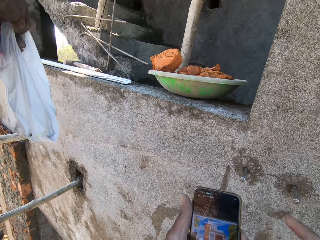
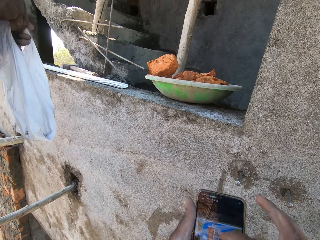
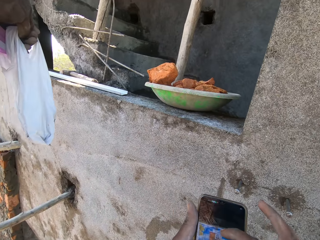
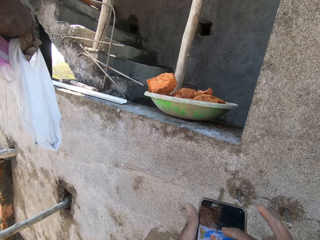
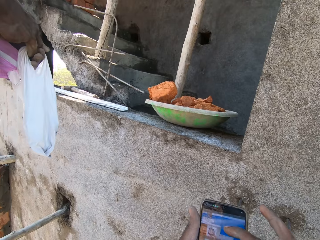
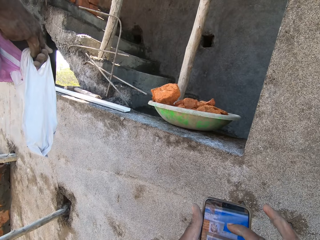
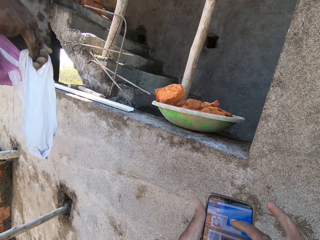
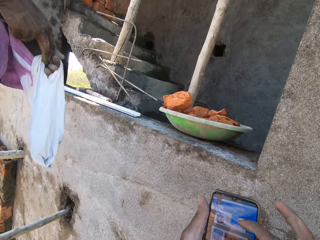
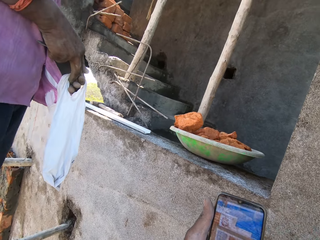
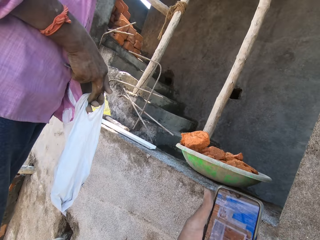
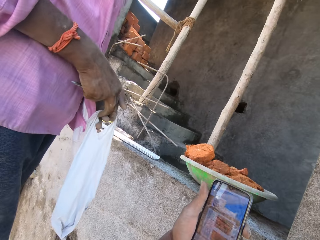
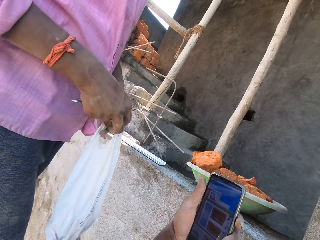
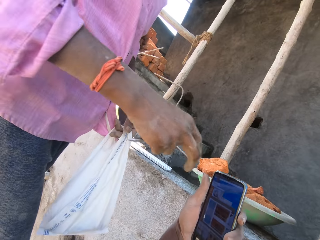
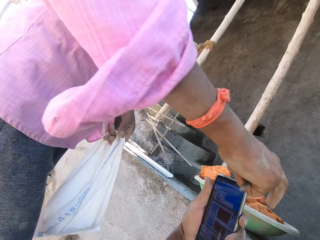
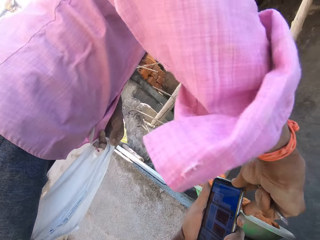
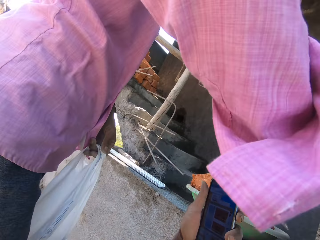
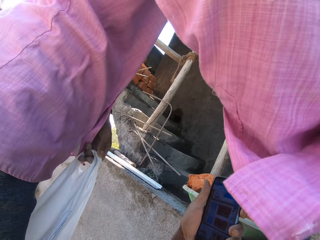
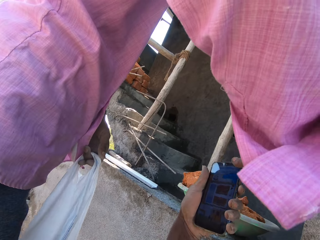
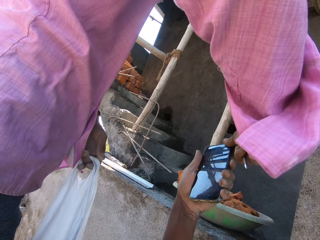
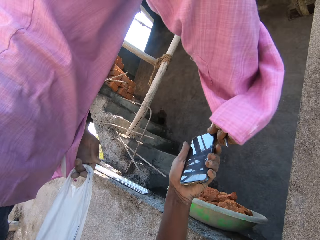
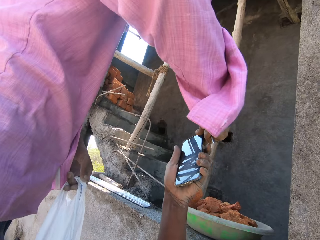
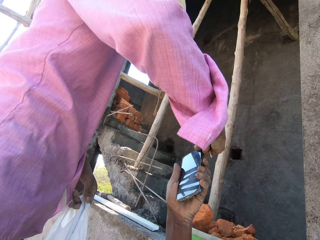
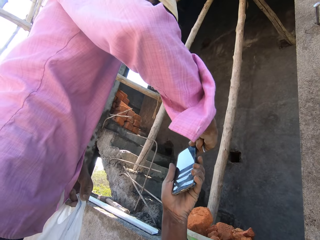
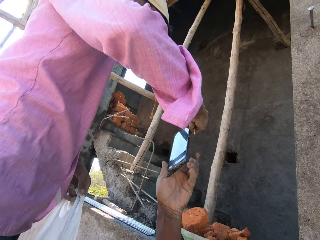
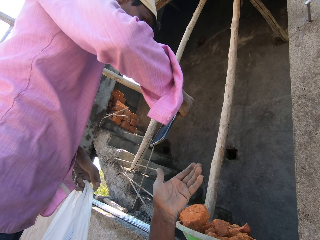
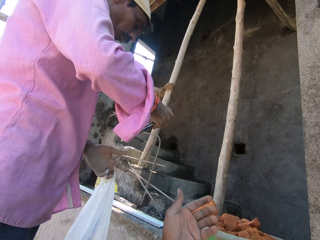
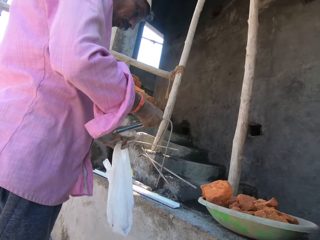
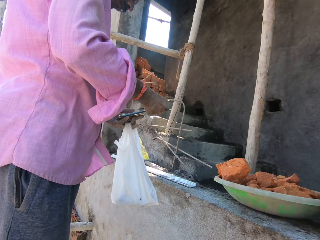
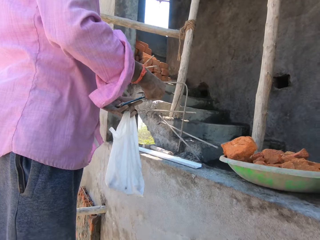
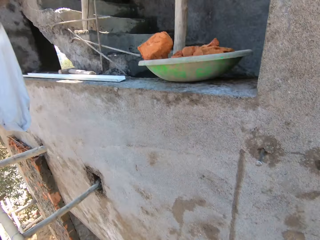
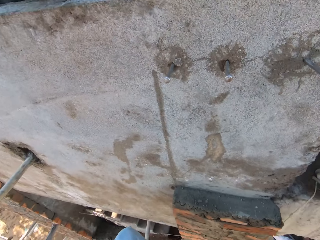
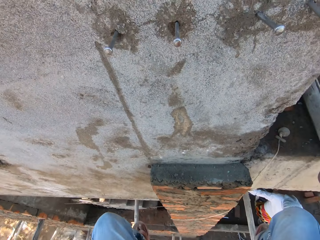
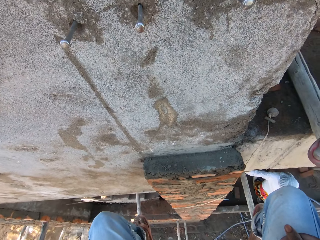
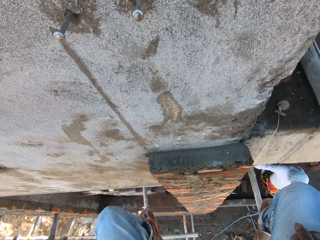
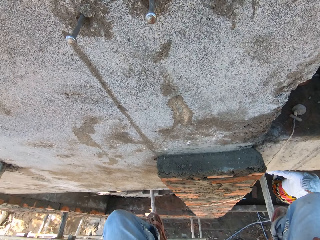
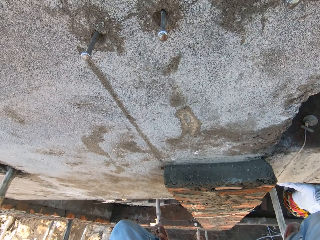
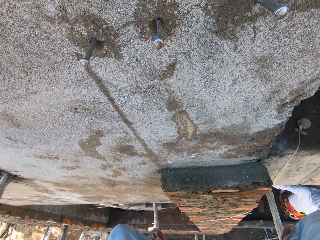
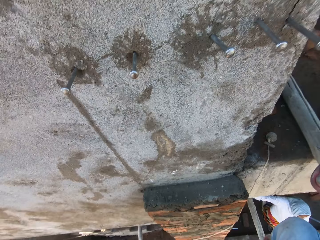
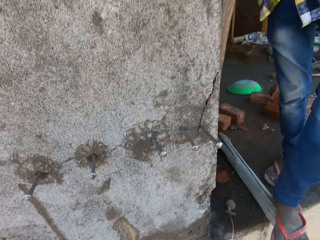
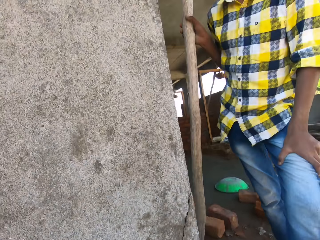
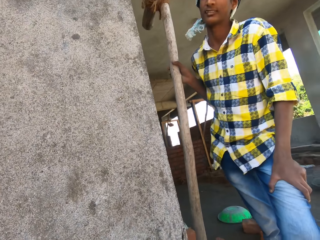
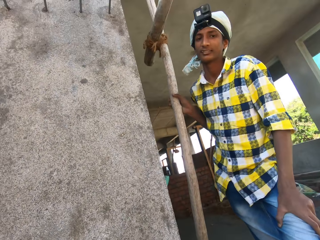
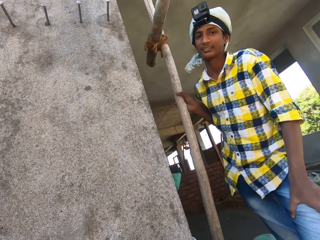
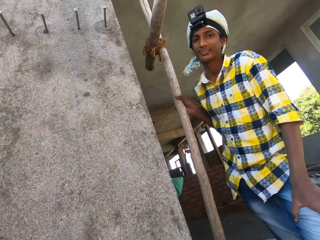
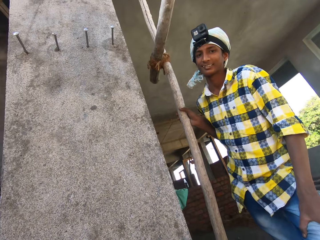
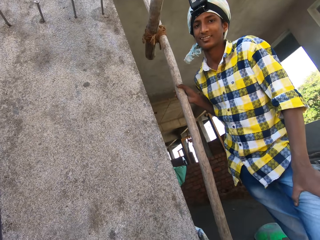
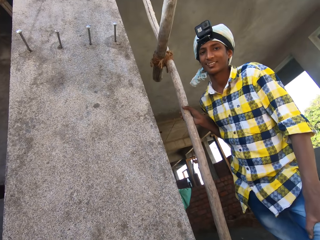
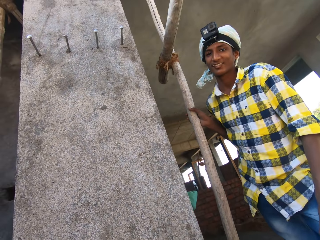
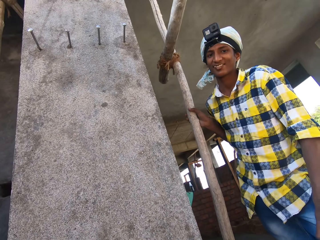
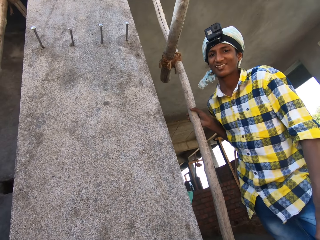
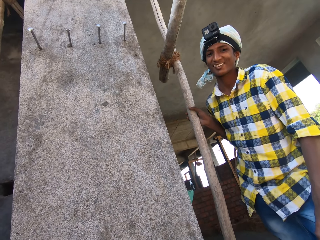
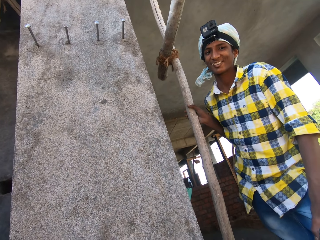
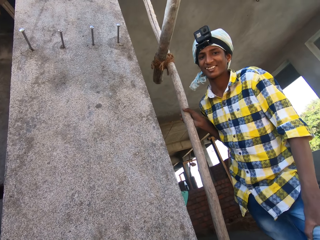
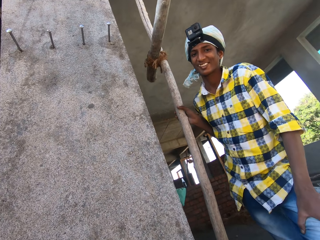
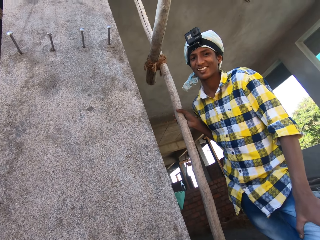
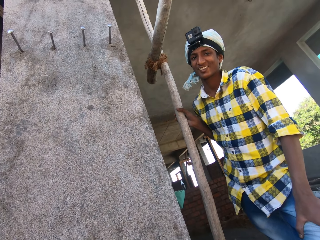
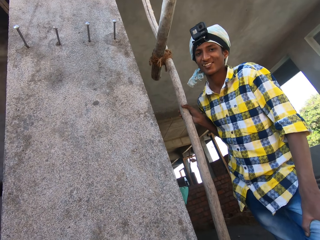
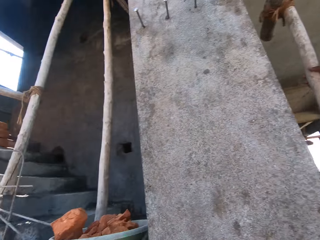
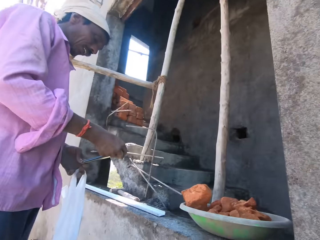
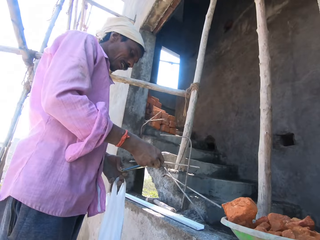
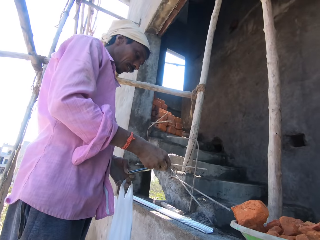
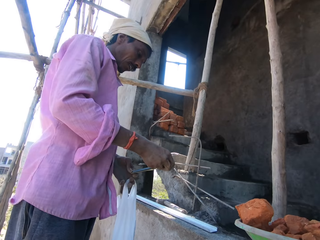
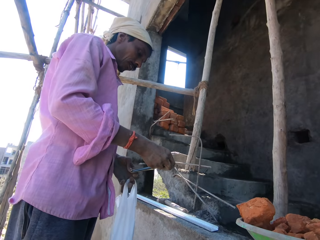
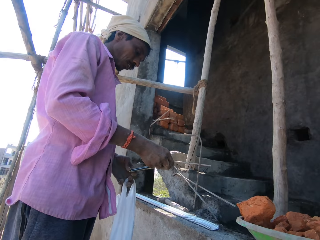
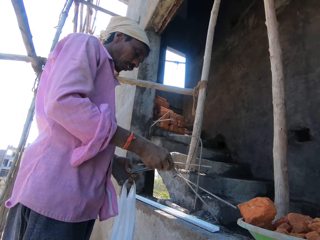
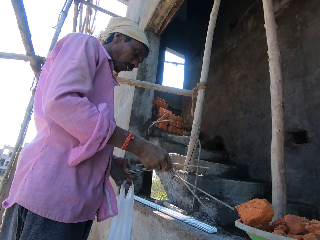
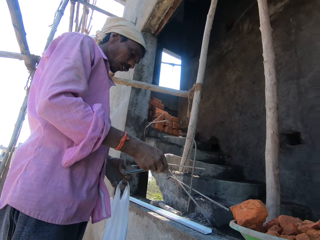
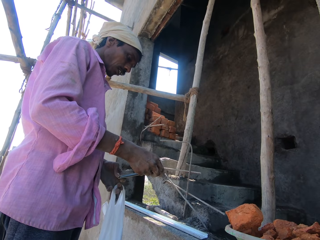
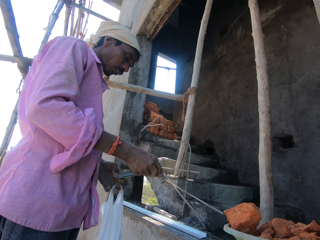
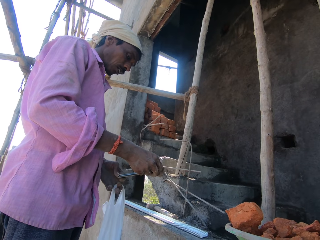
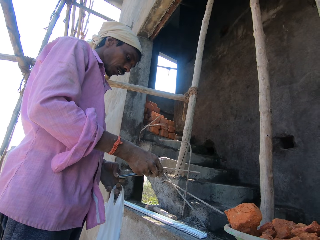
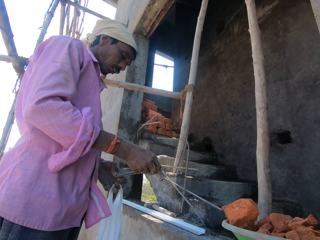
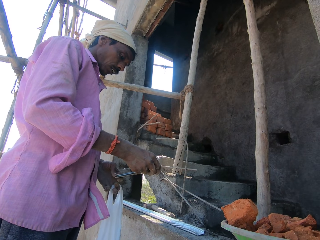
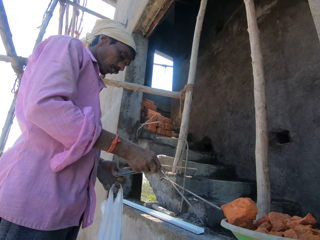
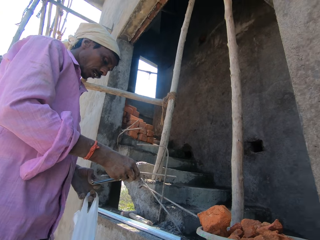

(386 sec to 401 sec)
The camera wearer passes the phone to a man with his left hand. He interacts with another man and the first man. He talks. The first man talks with the camera wearer.

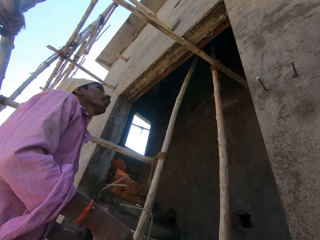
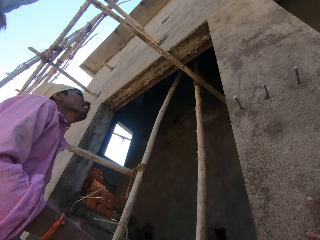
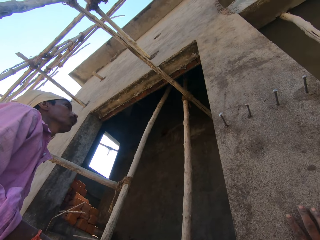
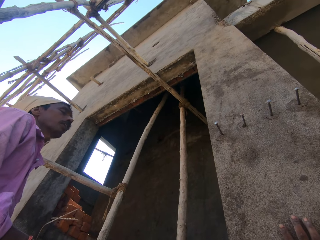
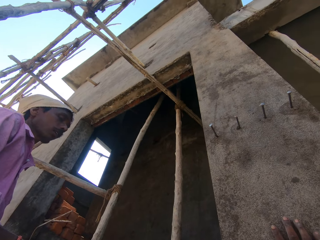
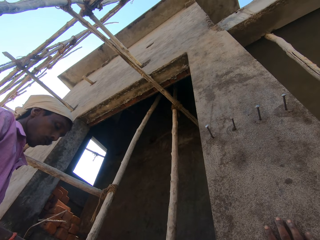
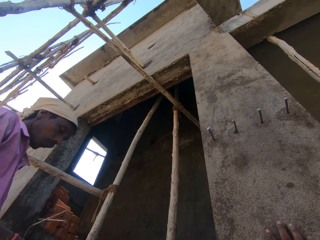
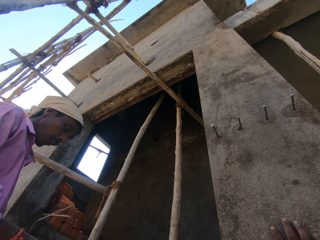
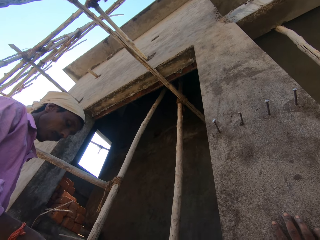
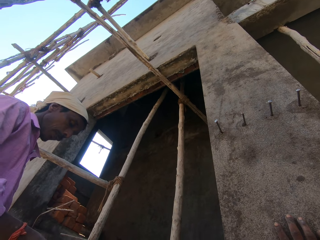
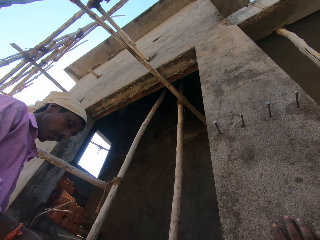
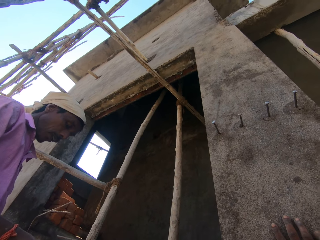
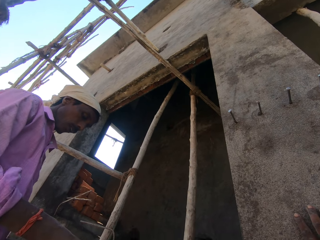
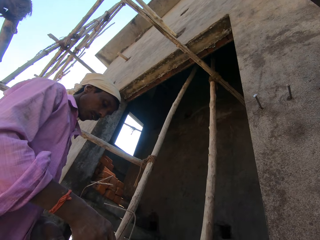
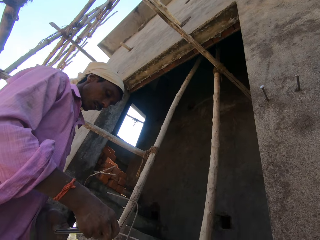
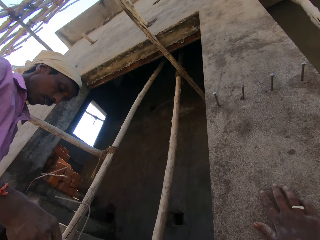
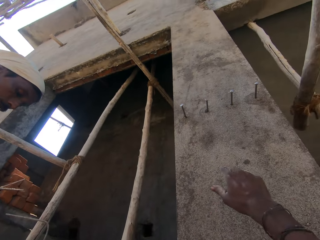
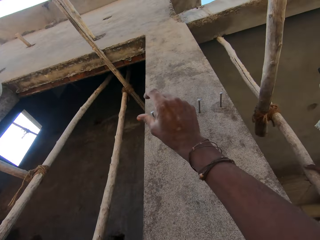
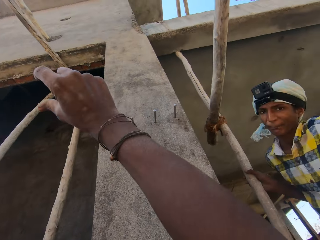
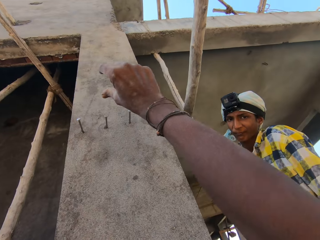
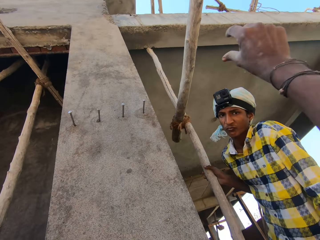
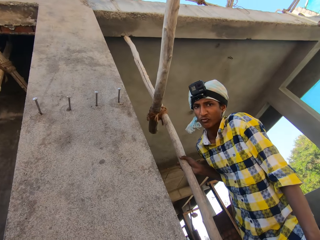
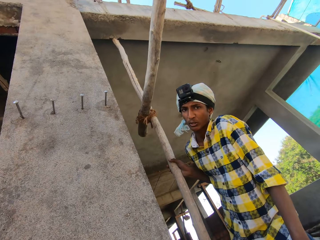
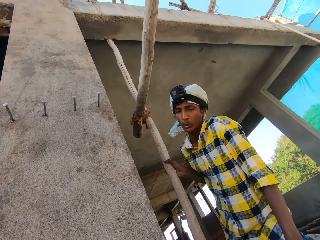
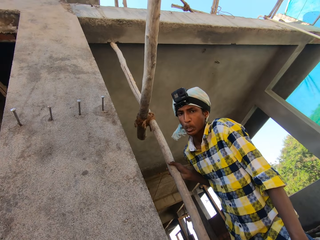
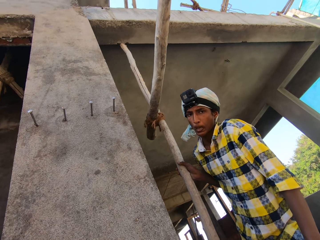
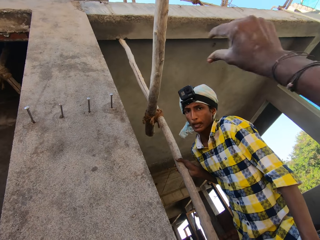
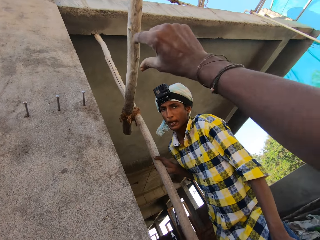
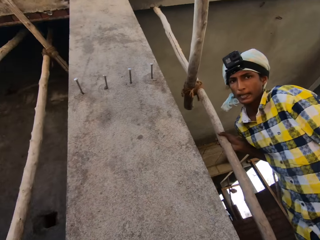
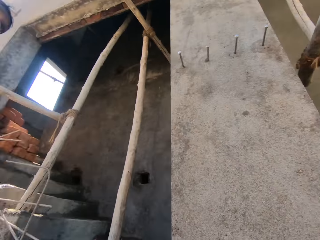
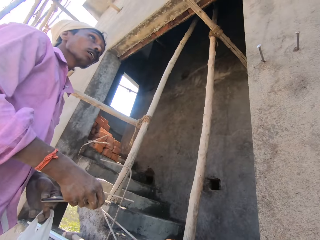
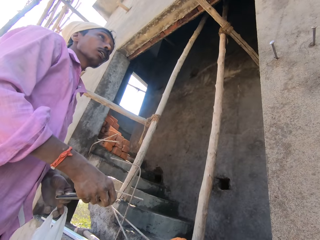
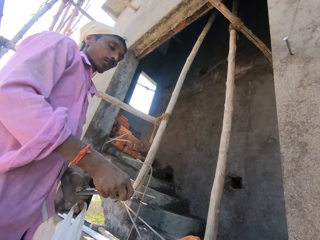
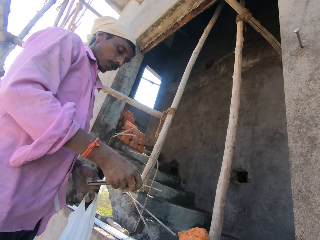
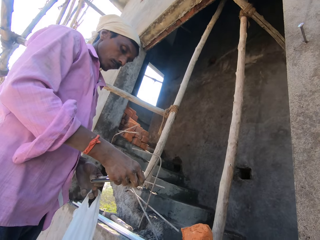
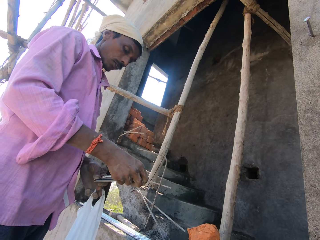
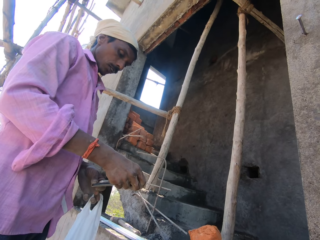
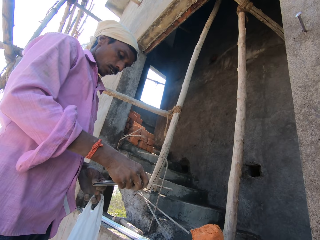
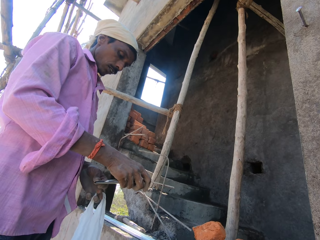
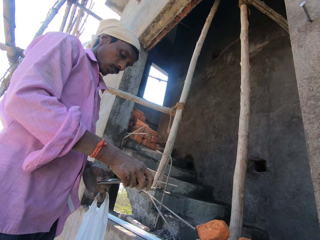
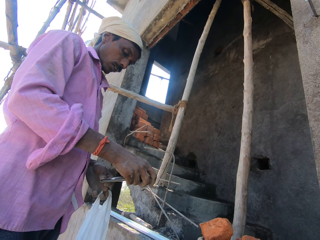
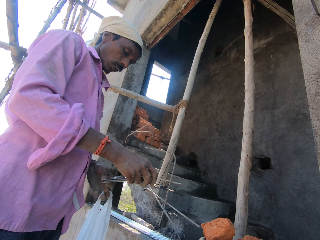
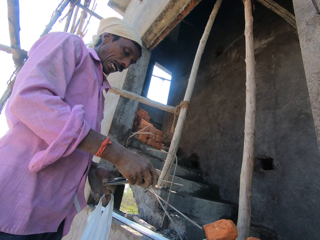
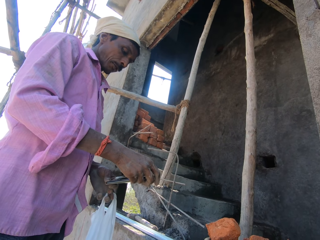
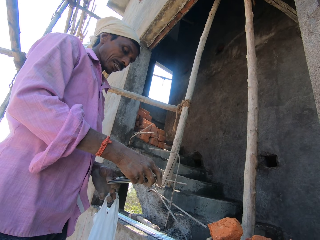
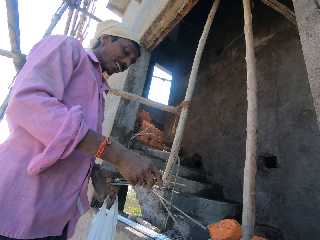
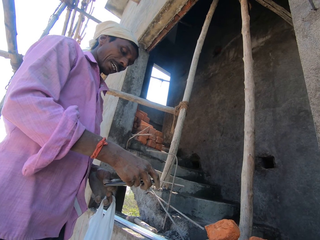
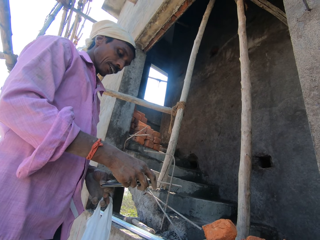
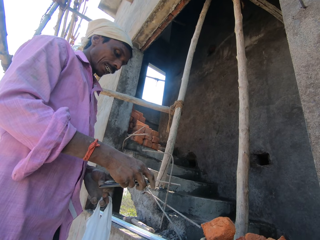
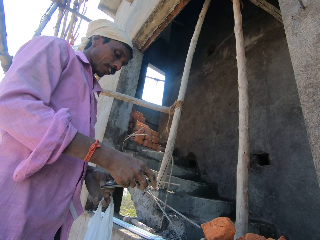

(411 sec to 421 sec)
The camera wearer moves his hand.
